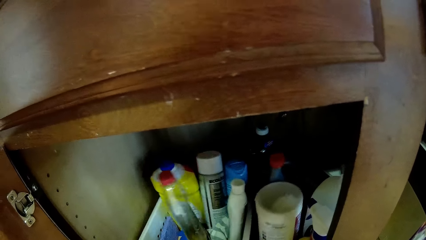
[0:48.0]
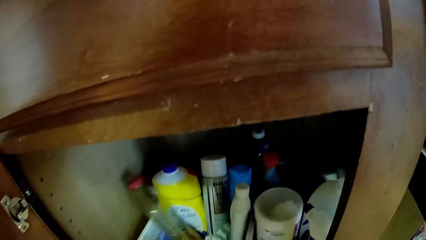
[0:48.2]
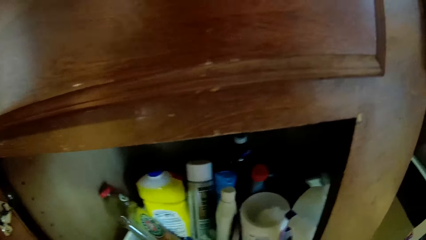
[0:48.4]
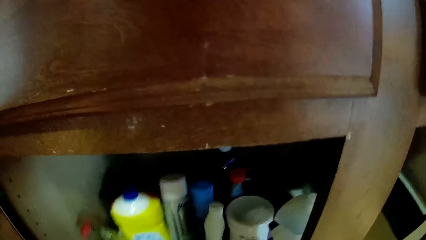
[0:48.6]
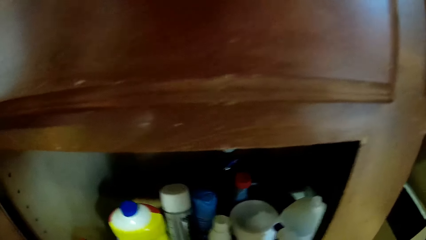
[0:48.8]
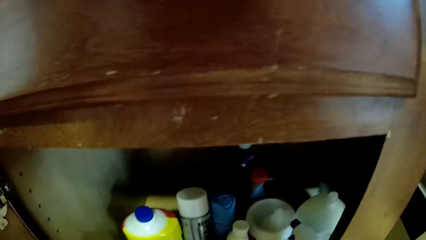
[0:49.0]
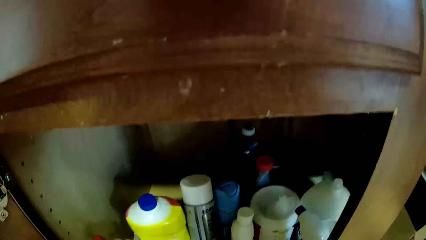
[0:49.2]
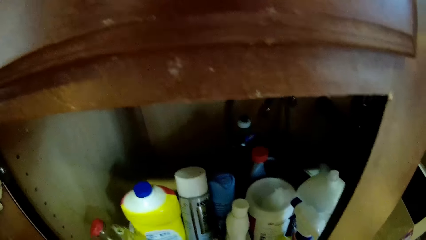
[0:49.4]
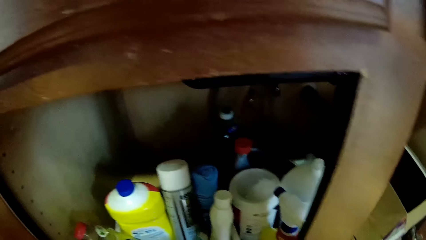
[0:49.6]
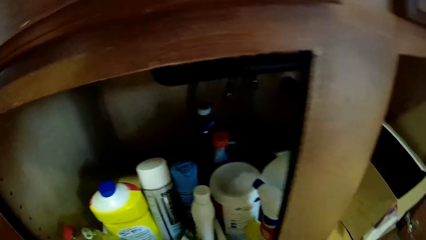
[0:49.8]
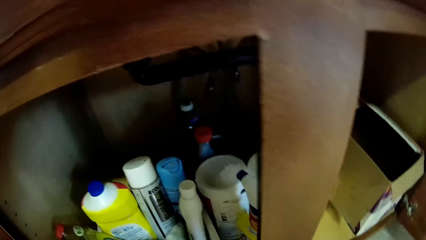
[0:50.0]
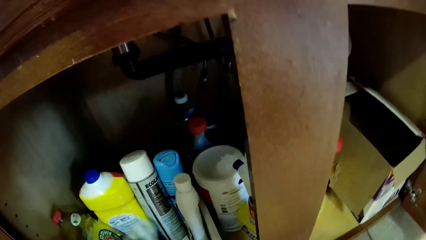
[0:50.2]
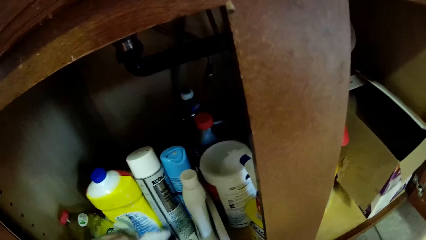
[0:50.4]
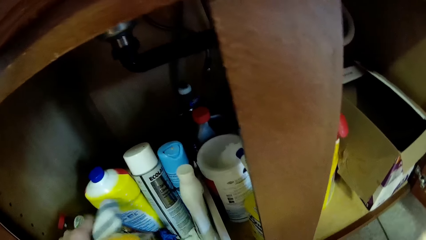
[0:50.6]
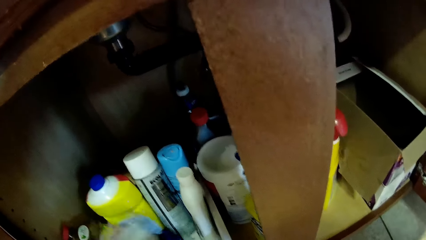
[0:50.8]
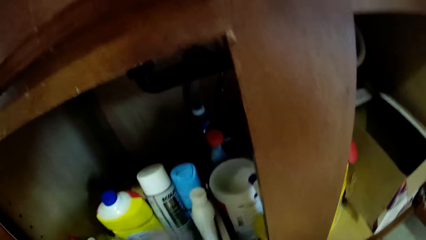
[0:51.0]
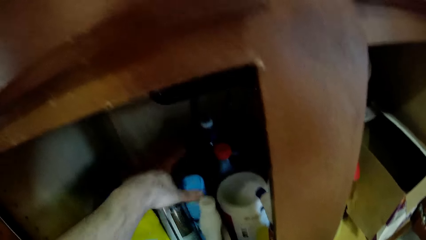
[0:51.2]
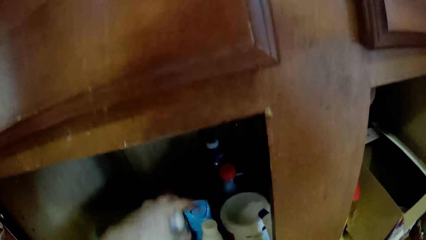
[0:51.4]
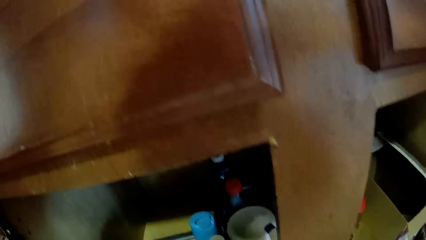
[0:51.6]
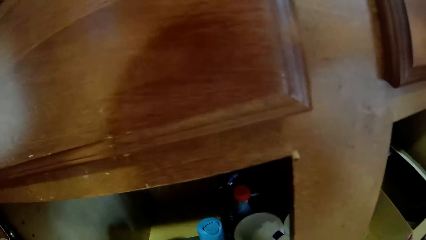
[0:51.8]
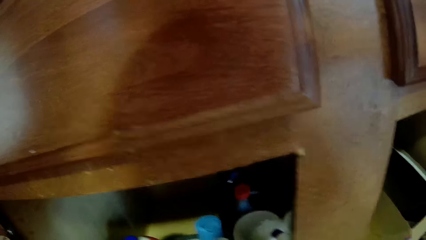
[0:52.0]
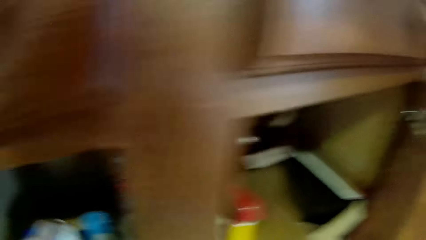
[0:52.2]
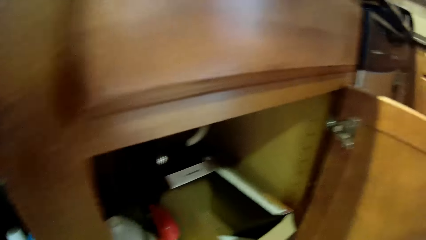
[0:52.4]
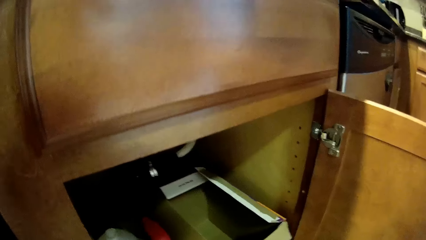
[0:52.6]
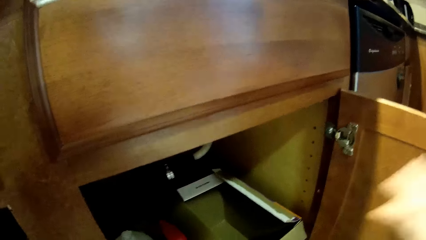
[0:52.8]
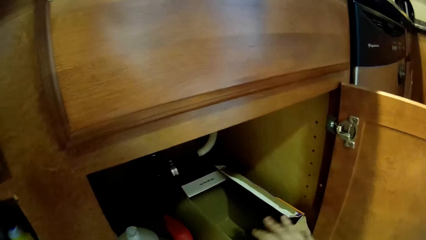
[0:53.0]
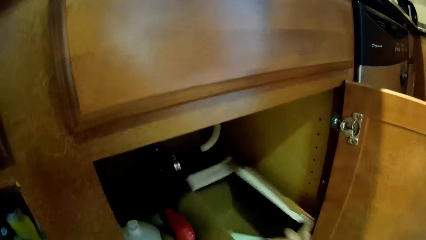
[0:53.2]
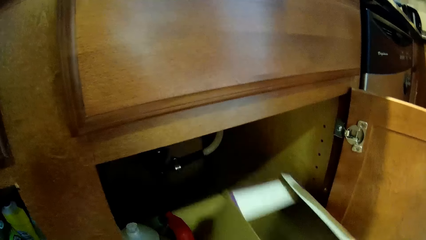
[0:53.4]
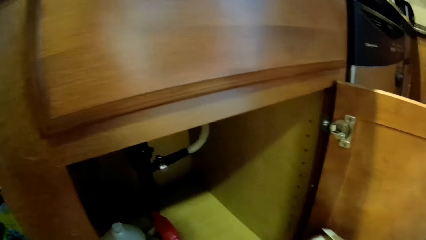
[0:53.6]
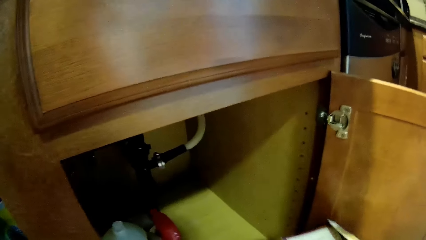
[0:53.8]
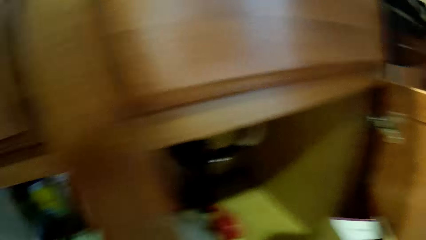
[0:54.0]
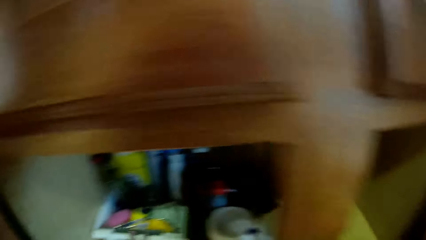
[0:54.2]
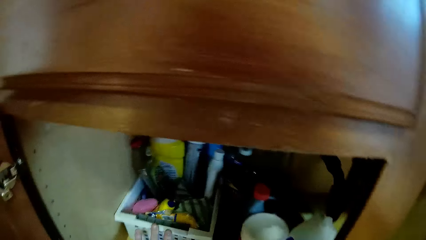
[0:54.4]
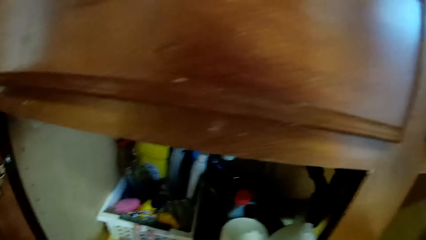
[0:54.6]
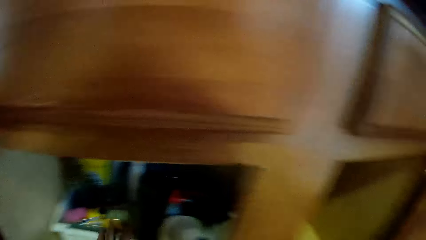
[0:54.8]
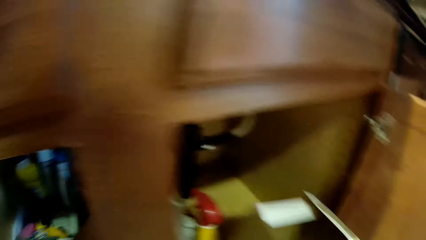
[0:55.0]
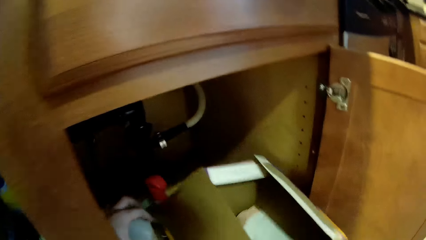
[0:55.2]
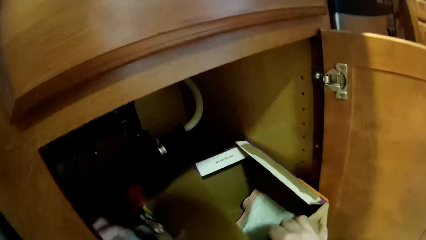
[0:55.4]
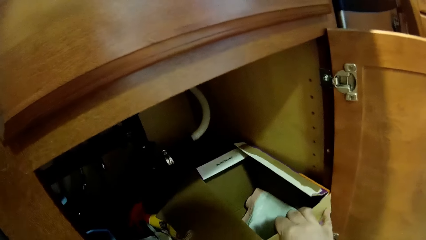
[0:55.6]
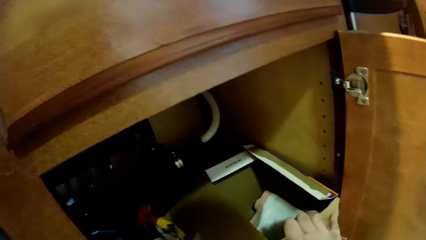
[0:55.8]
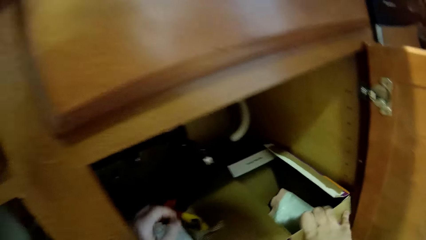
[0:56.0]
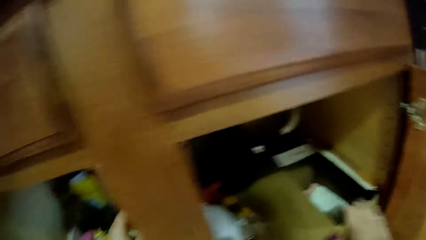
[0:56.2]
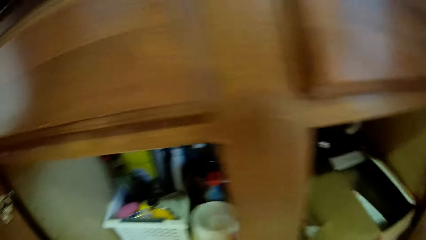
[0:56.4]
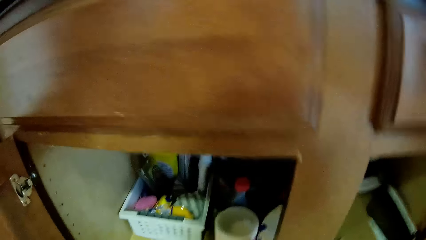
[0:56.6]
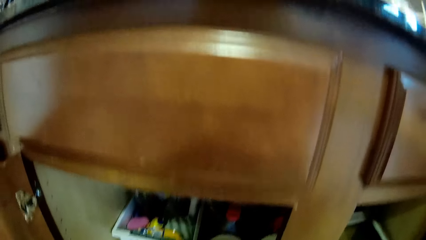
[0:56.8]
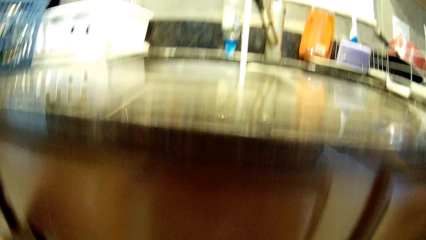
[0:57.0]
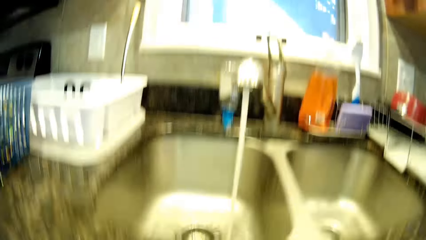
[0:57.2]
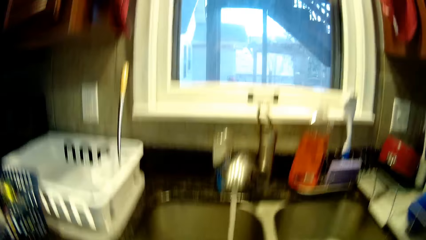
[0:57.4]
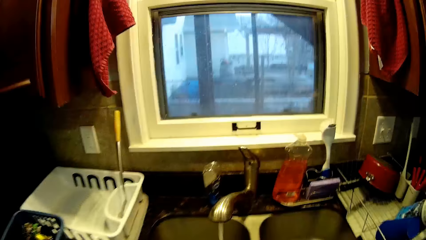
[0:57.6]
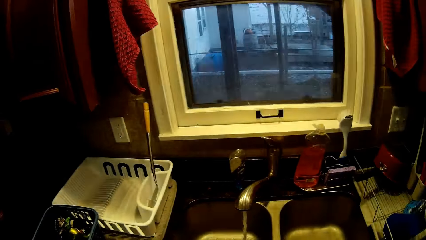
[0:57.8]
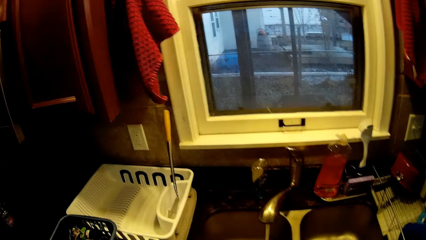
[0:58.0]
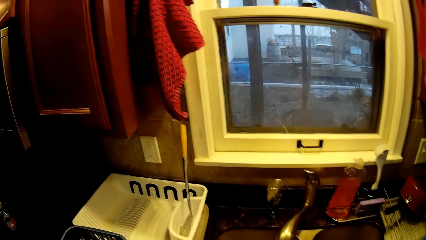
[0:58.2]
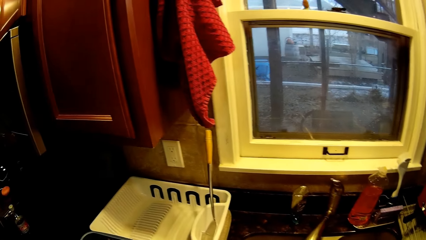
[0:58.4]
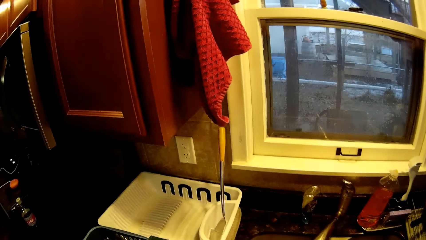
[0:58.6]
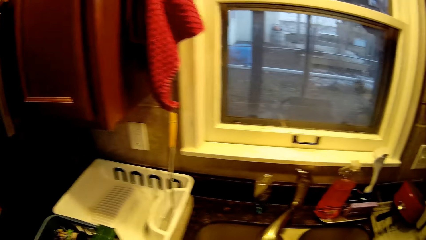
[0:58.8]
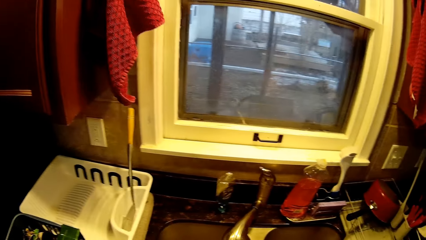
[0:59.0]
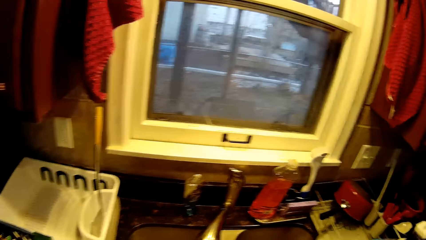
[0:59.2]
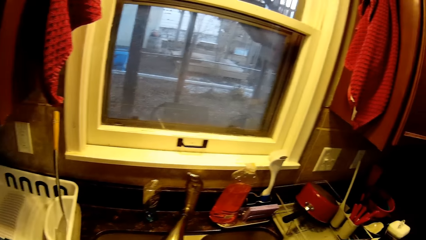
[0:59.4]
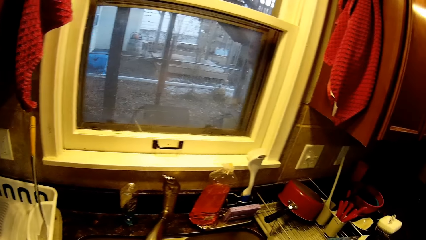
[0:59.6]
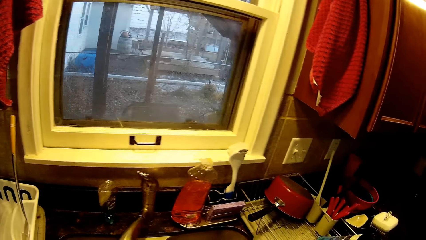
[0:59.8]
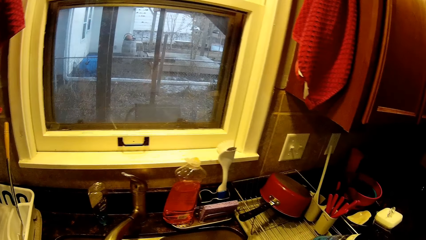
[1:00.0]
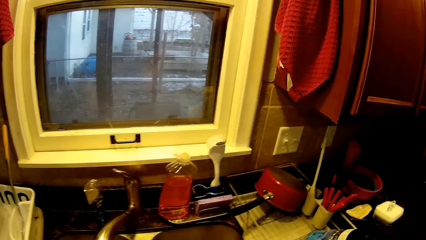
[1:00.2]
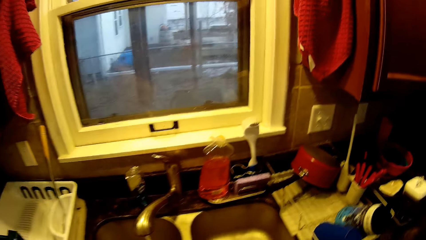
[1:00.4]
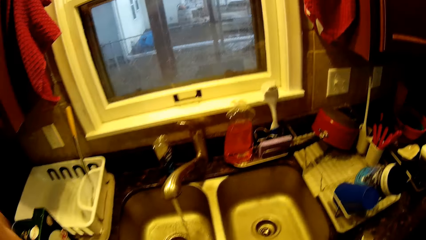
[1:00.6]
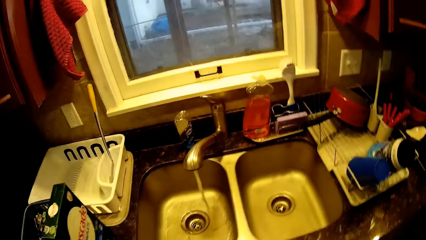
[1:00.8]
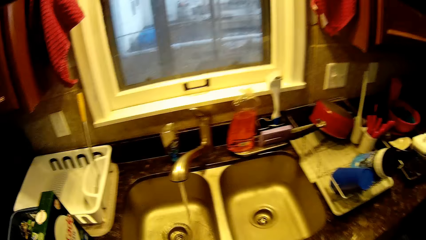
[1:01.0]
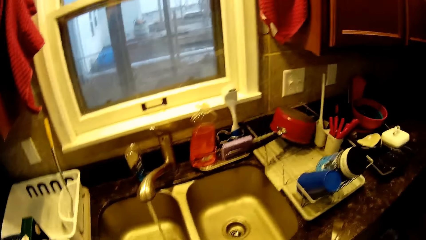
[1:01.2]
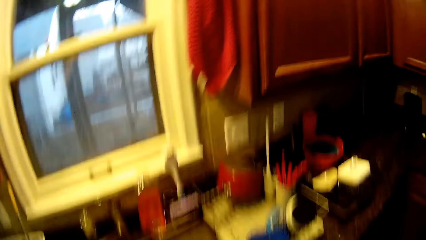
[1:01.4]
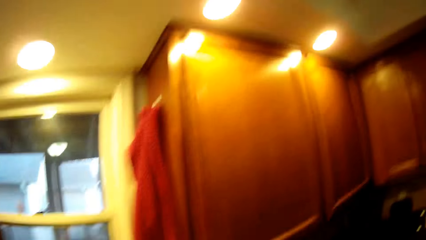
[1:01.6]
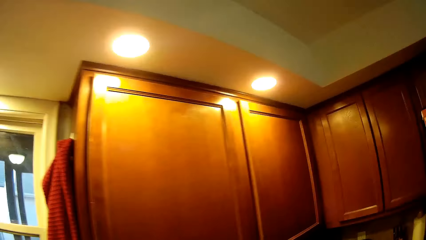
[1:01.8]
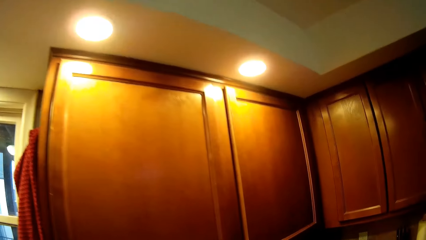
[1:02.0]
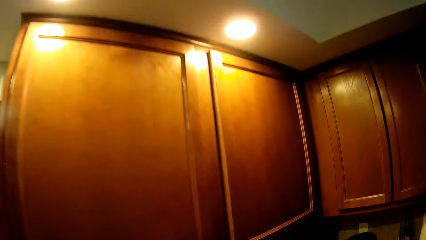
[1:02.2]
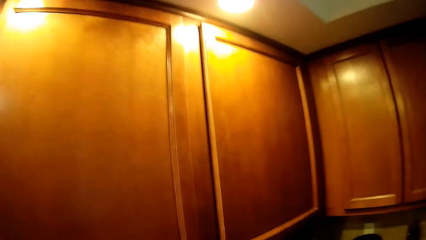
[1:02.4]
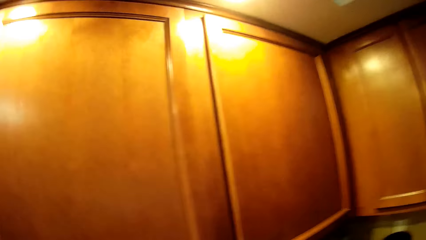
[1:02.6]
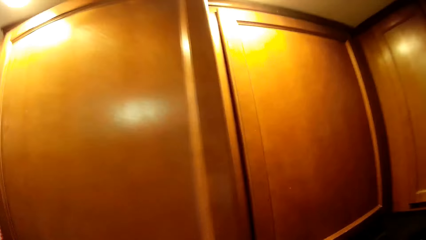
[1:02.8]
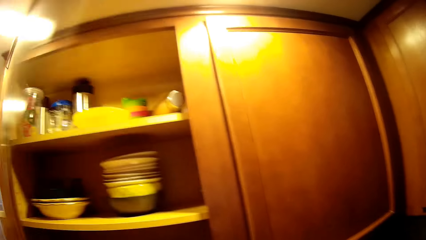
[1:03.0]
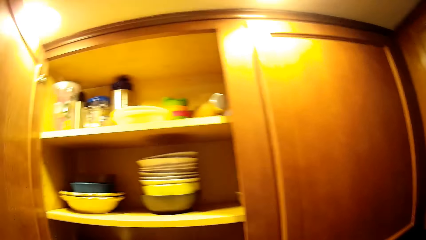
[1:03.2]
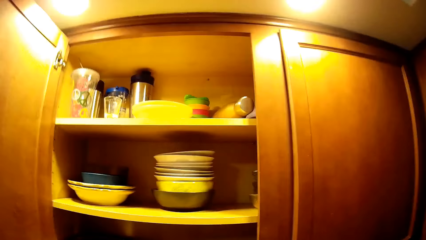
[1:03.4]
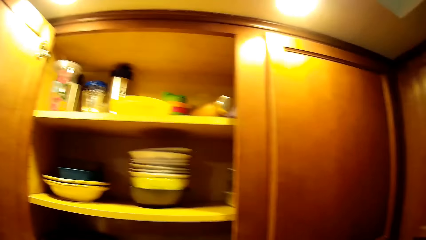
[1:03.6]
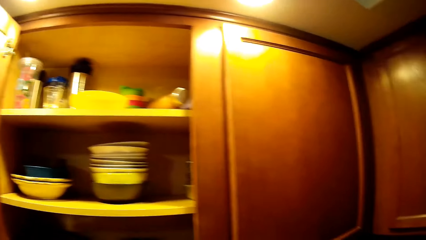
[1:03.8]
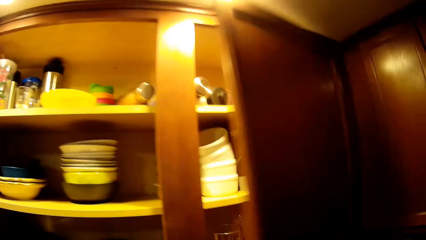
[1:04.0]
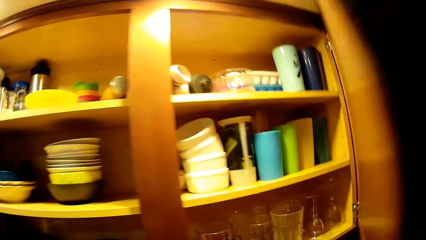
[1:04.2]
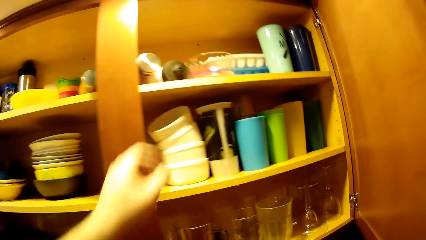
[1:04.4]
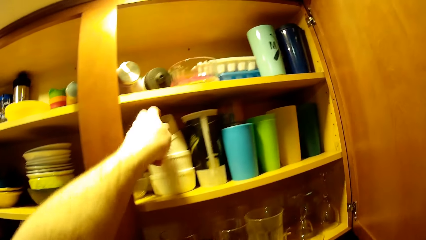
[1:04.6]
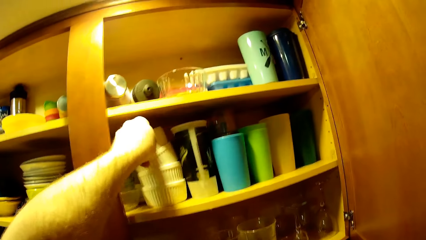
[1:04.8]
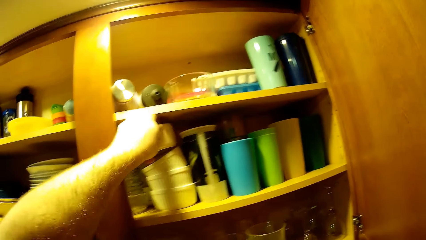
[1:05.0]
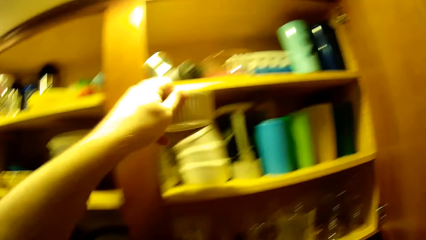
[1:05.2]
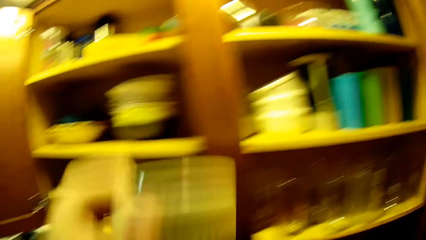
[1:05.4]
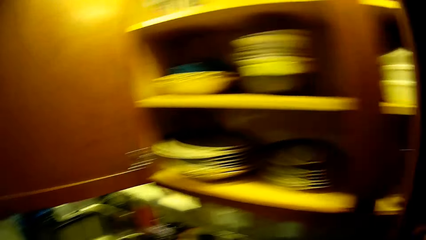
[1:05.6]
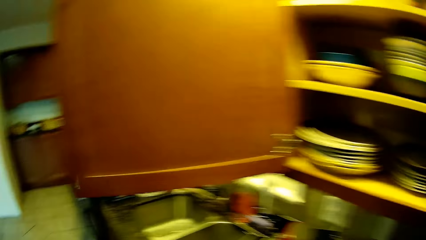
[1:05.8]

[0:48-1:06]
The camera wearer pulls the plastic basket. They move papers in the plastic basket. They move a bottle. They pick up a box. They put down the box in a cabinet. They stand up. They open the kitchen cabinet. They take a bowl.
